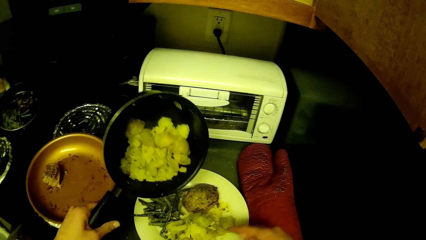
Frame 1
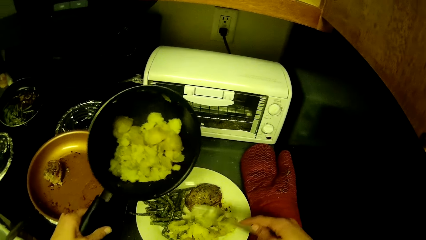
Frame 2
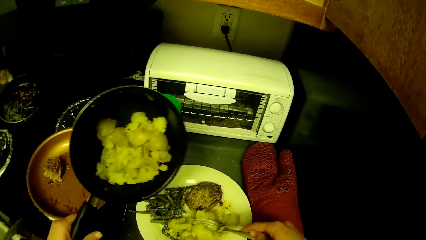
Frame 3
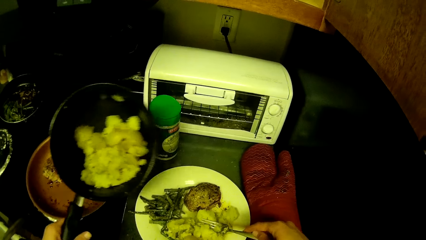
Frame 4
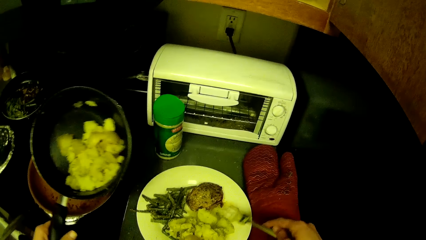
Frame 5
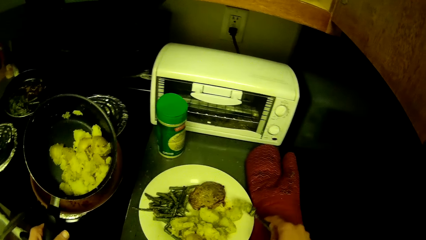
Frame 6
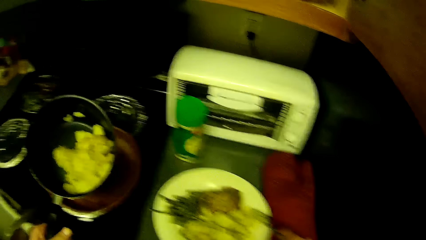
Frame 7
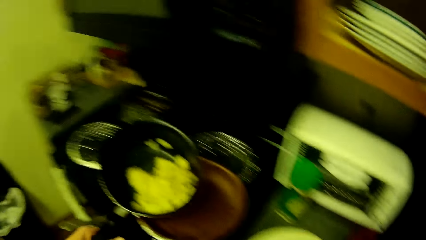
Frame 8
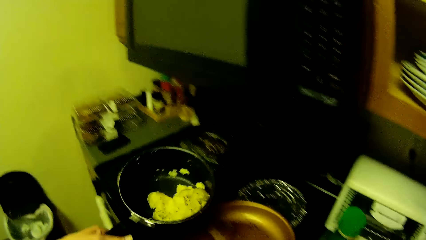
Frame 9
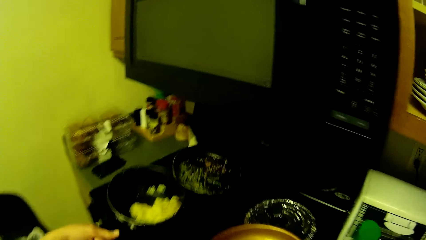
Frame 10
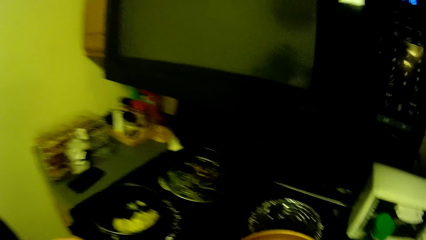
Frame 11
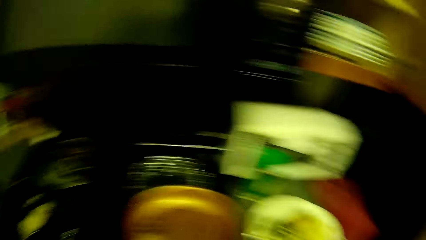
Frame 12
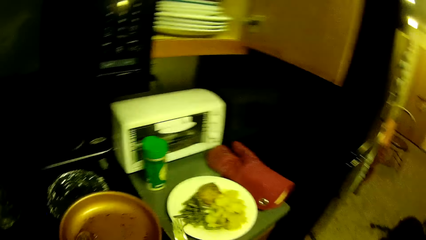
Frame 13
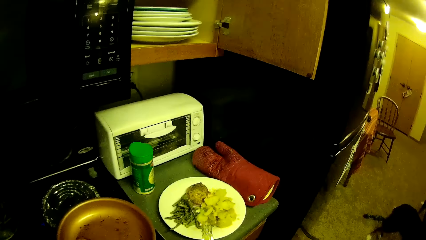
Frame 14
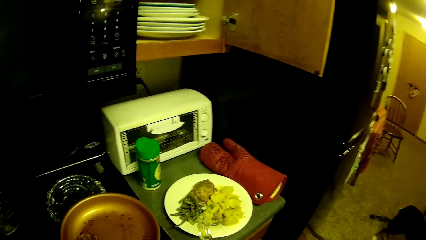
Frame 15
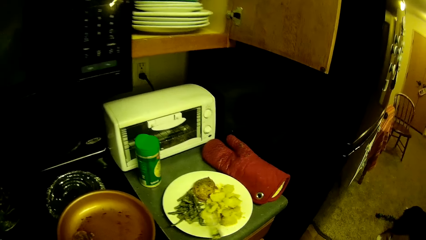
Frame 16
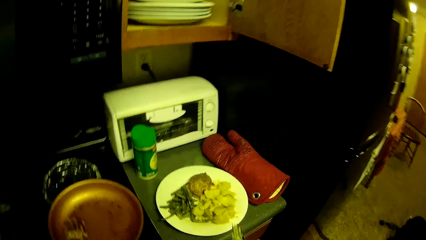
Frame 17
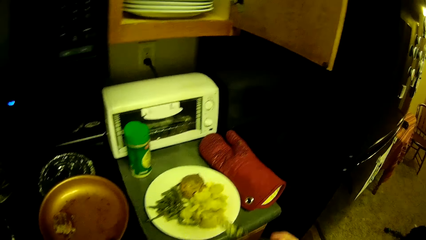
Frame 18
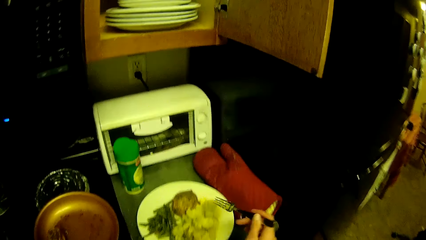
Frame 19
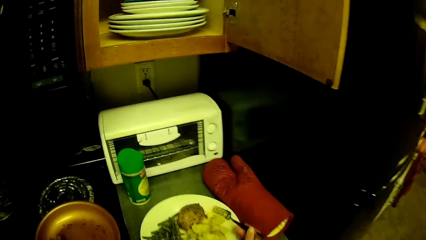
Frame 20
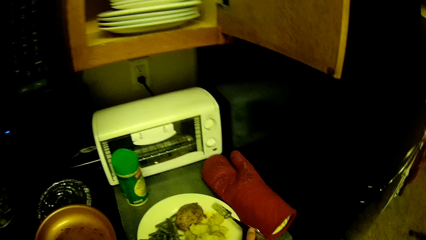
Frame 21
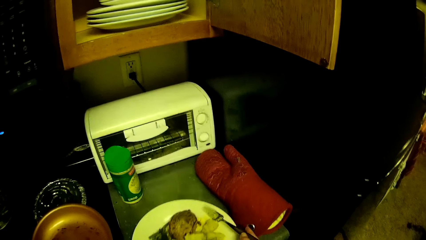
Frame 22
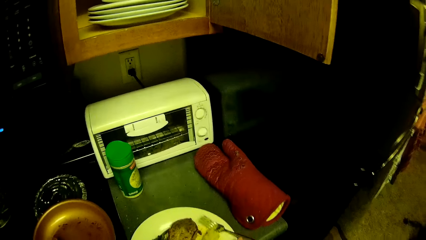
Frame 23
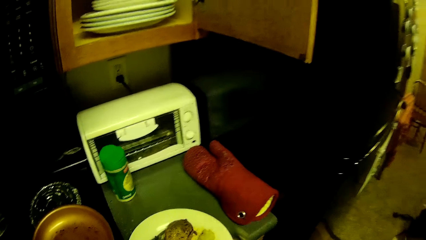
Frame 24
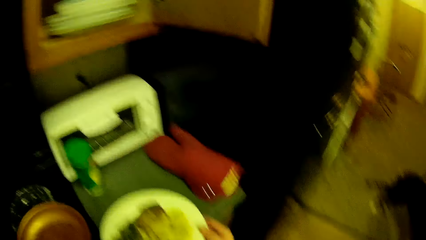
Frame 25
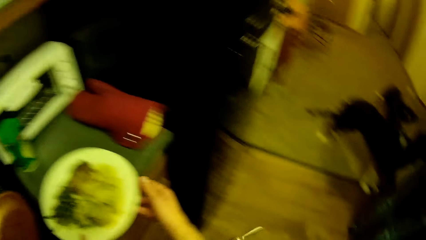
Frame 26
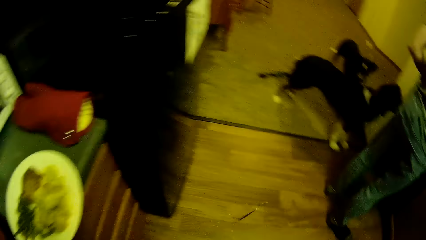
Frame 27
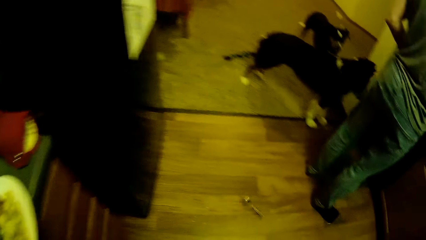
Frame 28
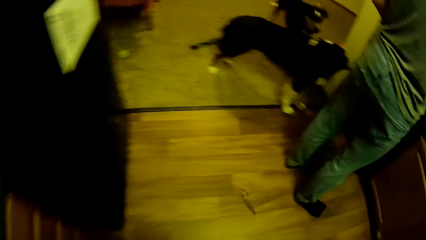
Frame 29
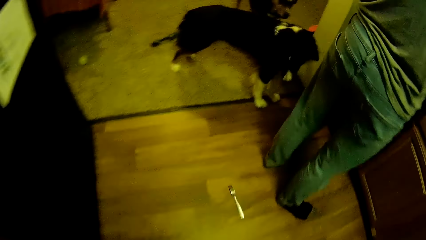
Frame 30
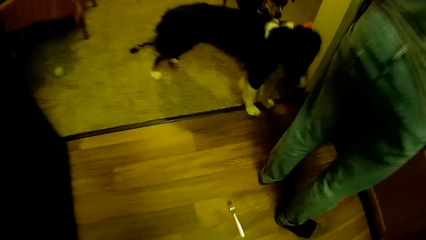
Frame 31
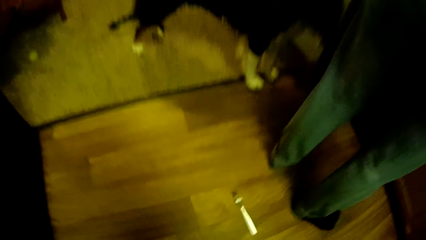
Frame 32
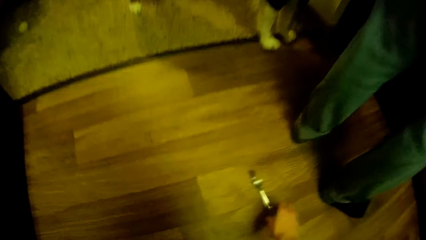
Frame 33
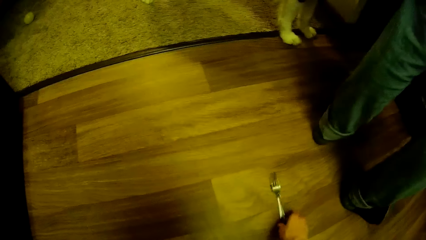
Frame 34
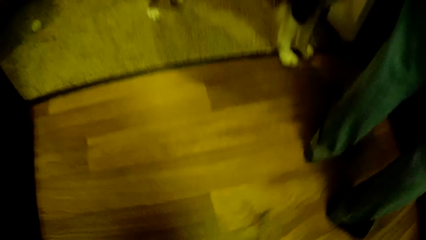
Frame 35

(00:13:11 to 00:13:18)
The camera wearer presses potatoes with a fork on a plate. He drops the pot in his left hand on the cooker. He looks around. He drops the fork in his right hand on the plate. He carries the plate with his right hand. He turns around. A man stands close to the sink. The camera wearer drops the fork in his right hand on the ground. He bends downwards. He picks up the fork on the ground with his right hand.

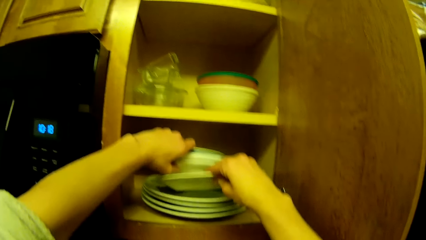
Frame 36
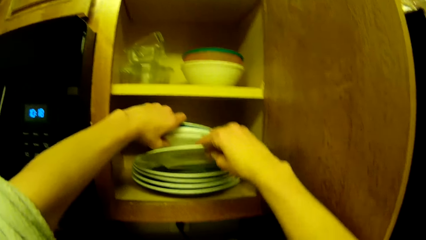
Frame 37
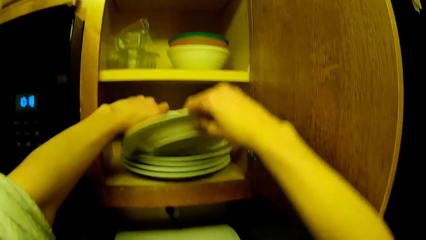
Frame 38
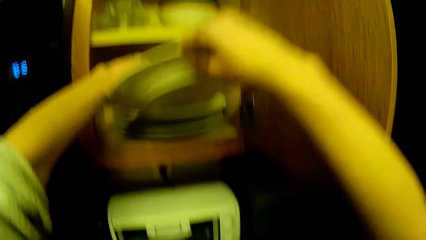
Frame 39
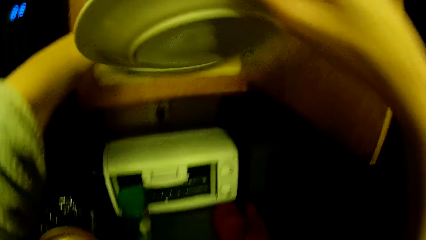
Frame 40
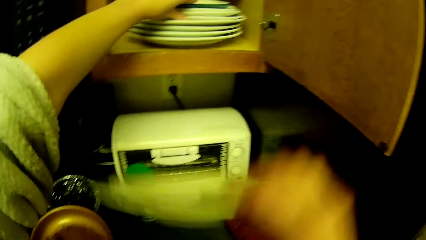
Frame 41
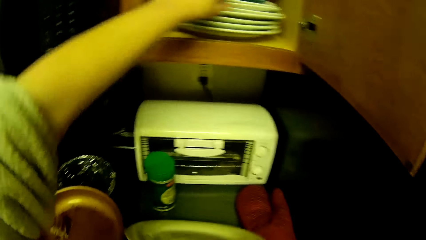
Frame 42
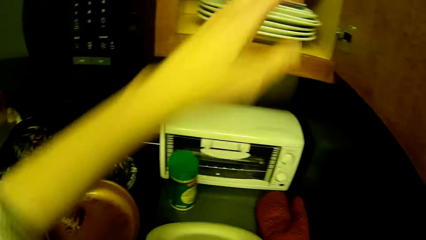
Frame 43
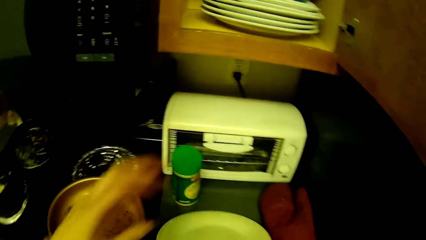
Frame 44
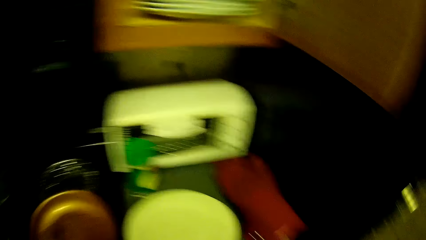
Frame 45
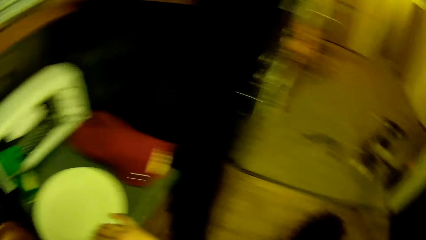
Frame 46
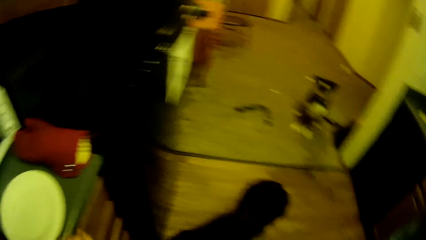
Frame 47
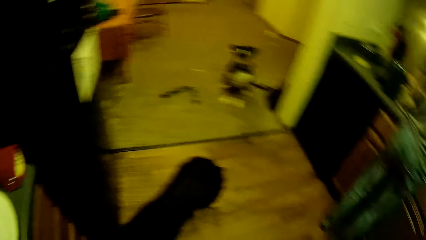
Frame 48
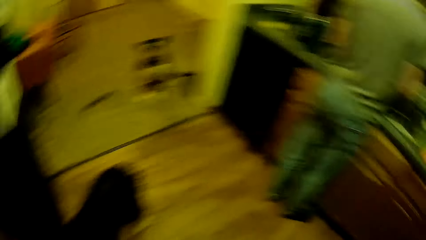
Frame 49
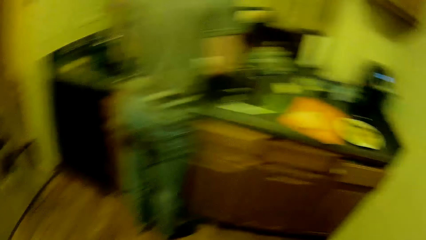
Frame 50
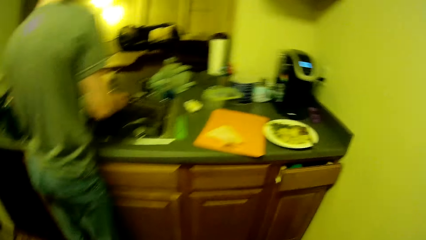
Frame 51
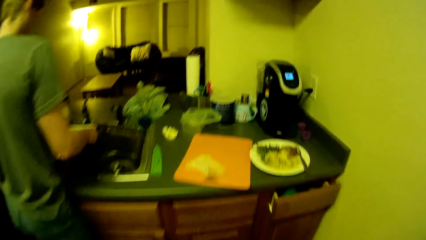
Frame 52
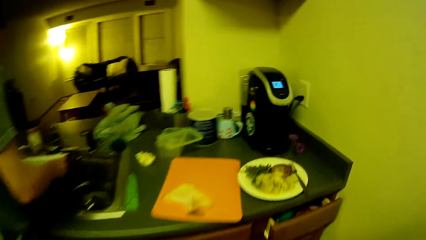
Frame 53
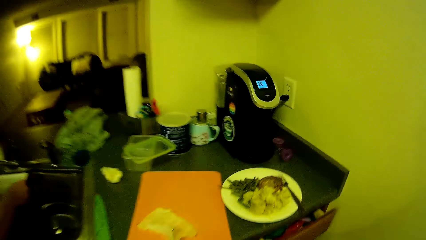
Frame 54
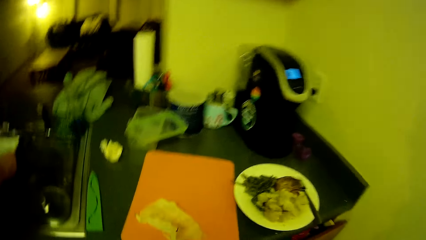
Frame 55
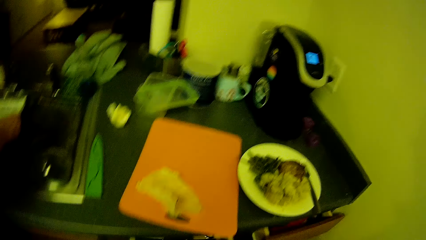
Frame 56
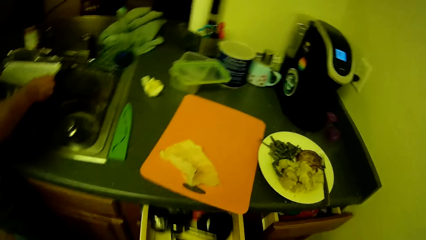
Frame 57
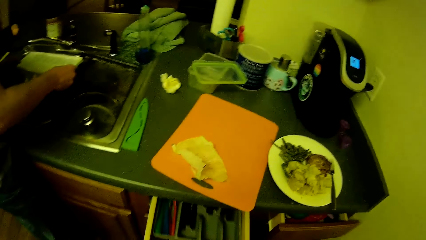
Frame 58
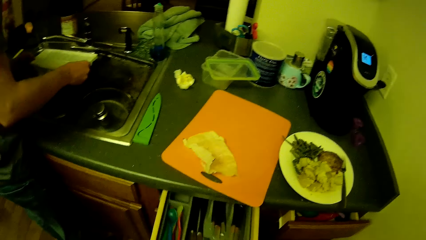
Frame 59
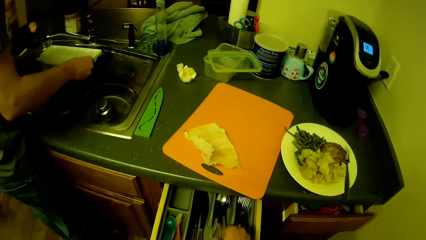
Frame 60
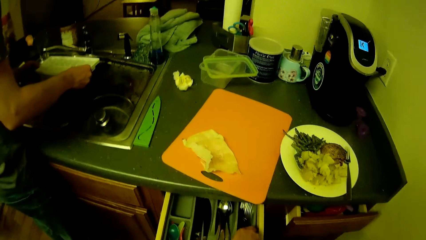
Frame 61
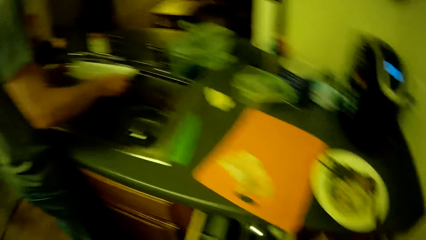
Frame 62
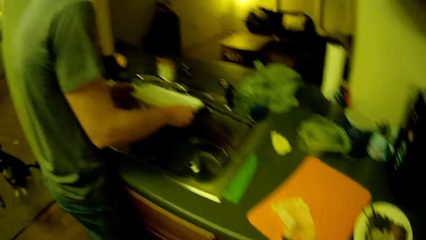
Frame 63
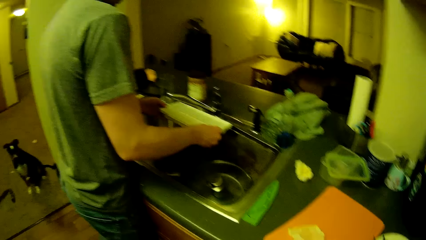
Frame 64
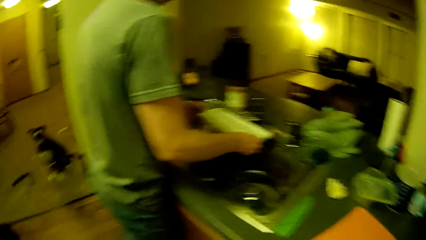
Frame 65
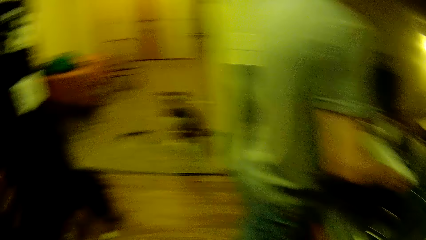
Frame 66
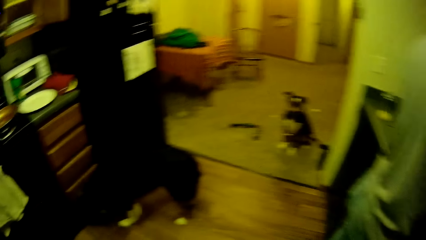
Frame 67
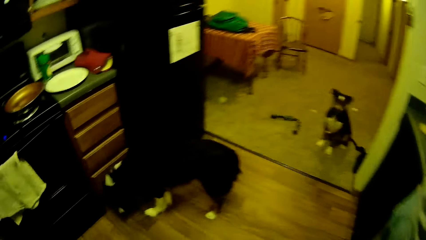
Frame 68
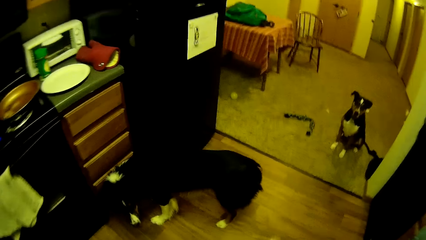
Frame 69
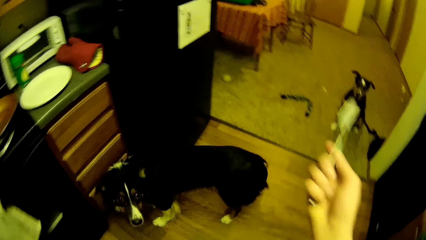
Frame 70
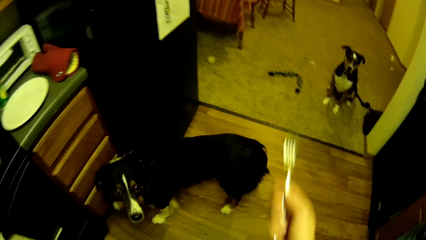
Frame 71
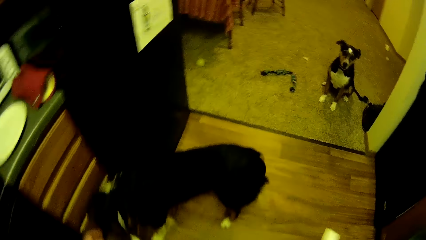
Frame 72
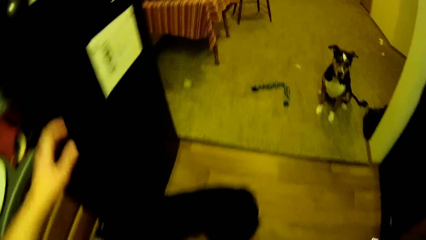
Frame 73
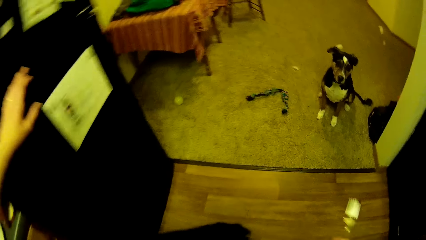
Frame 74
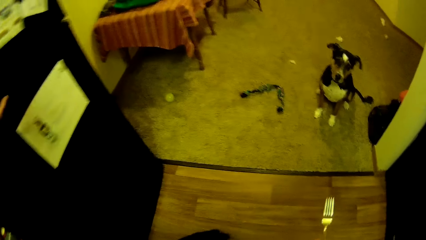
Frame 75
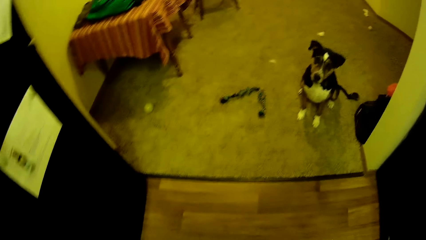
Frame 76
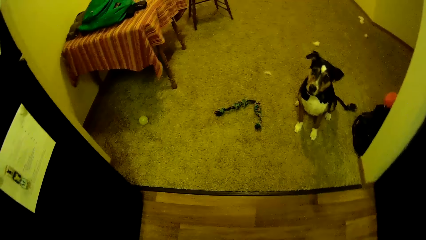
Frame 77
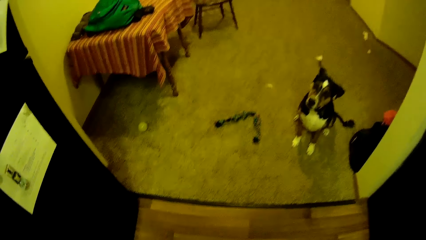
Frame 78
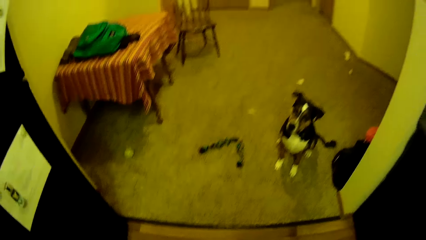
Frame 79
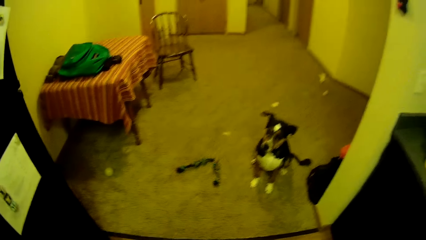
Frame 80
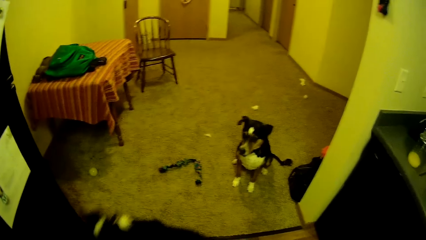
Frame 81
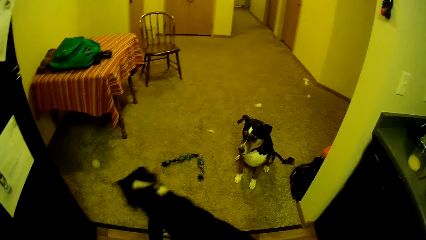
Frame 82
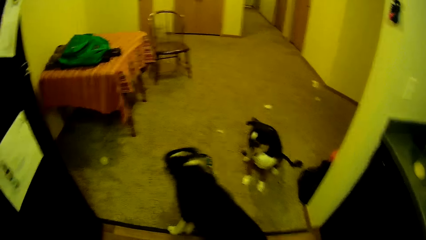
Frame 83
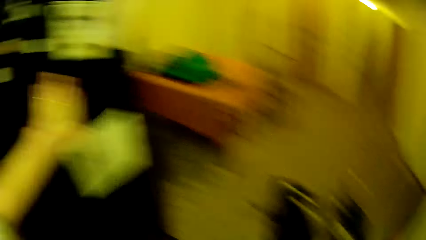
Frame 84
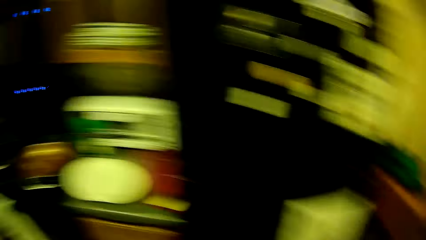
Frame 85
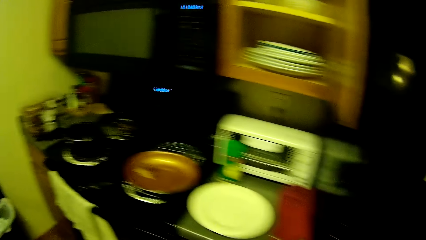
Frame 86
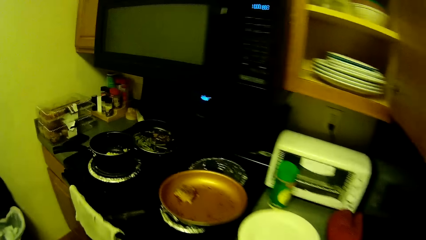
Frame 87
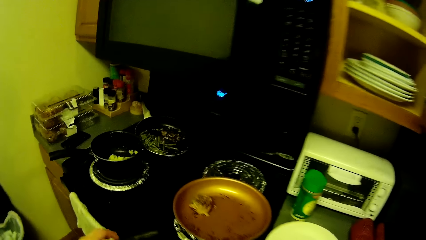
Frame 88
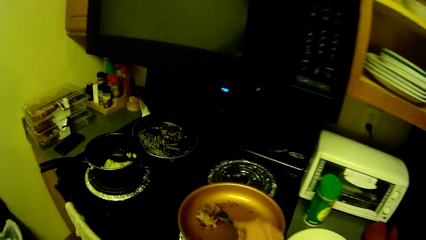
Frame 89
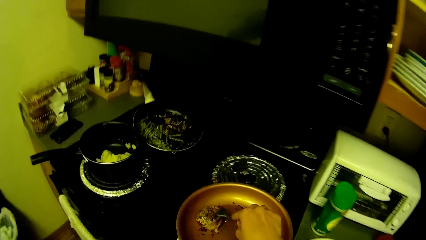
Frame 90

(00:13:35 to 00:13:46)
The camera wearer picks up a plate in the shelf with his right hand. He moves around and removes his left hand from the plates in the shelf. He puts the plate on the countertop. A man holds something. The camera wearer turns around in the kitchen. He walks around. He opens a drawer in the kitchen with his right hand. He picks up a fork in the drawer. He walks around. He uses gestures. He walks around. He places a hand on the fridge. He looks around. A dog walks in the kitchen. The camera wearer turns around.
